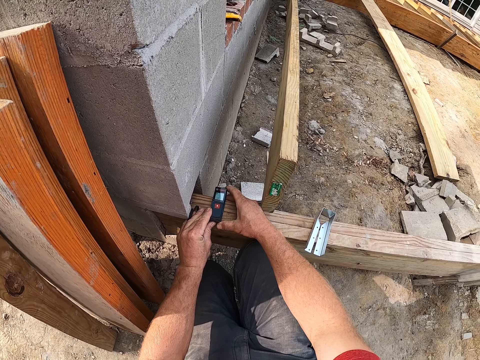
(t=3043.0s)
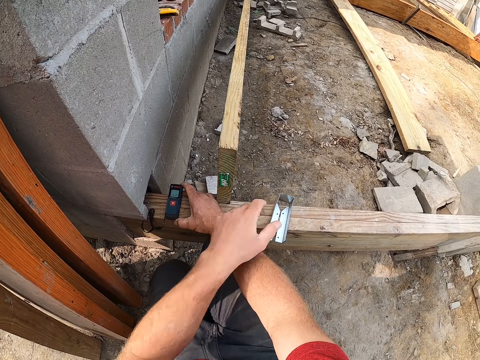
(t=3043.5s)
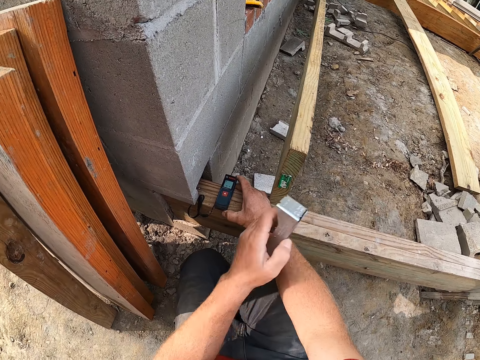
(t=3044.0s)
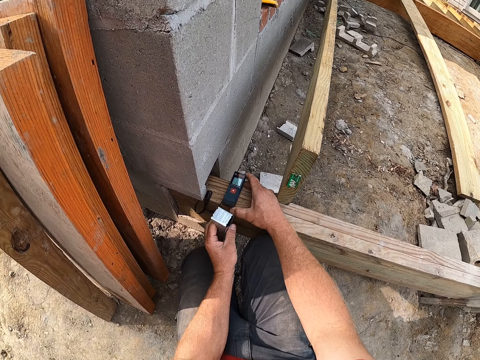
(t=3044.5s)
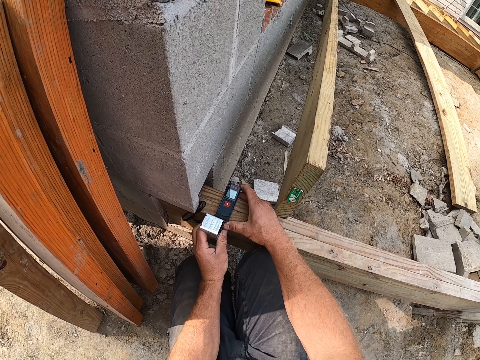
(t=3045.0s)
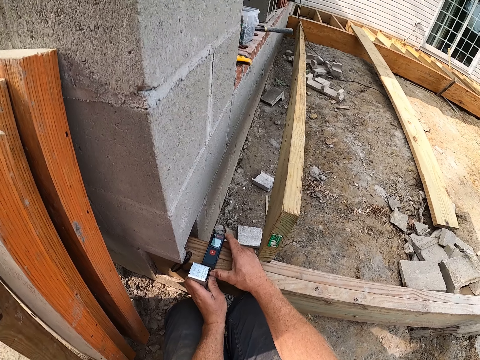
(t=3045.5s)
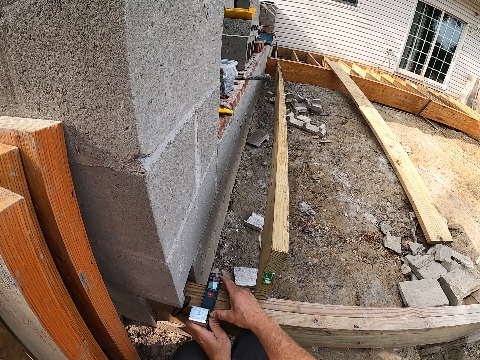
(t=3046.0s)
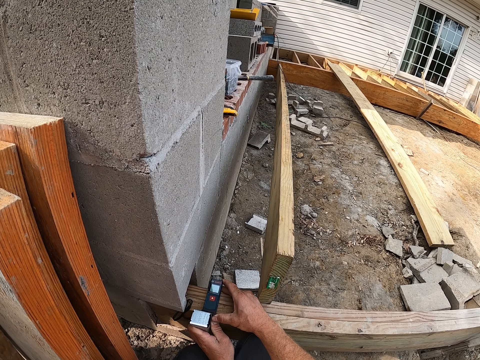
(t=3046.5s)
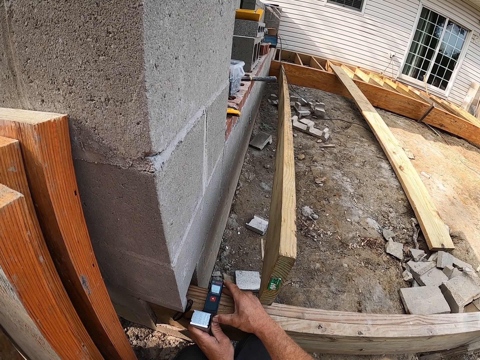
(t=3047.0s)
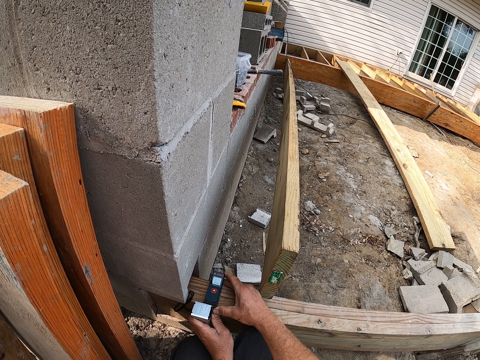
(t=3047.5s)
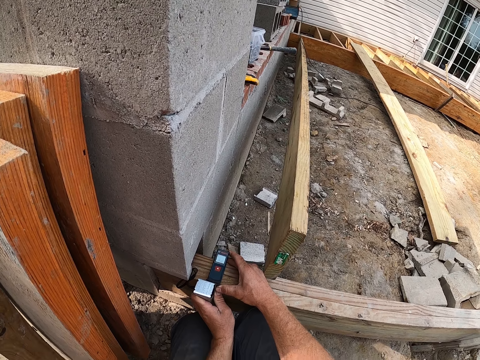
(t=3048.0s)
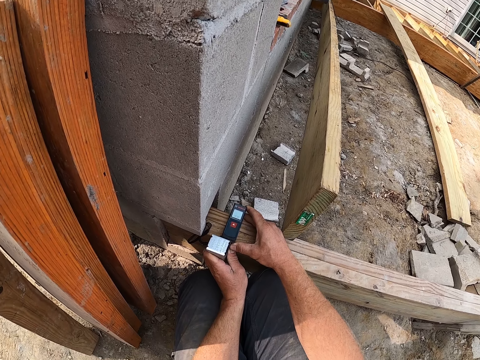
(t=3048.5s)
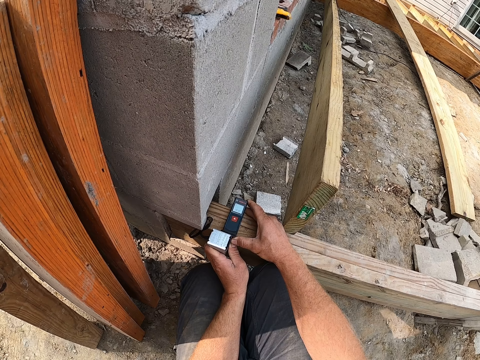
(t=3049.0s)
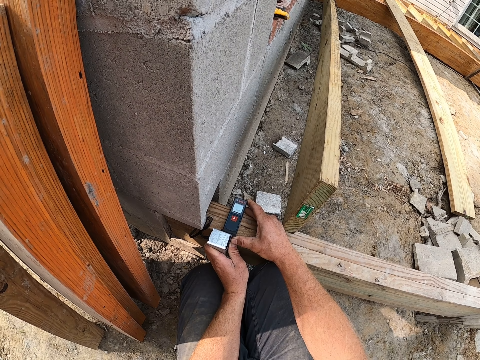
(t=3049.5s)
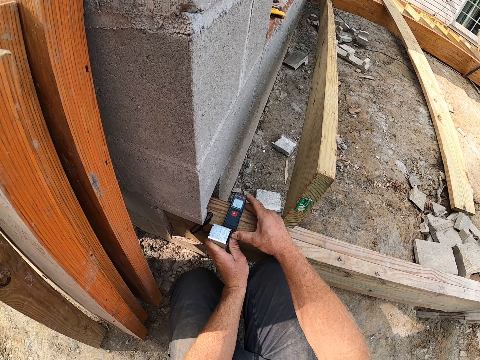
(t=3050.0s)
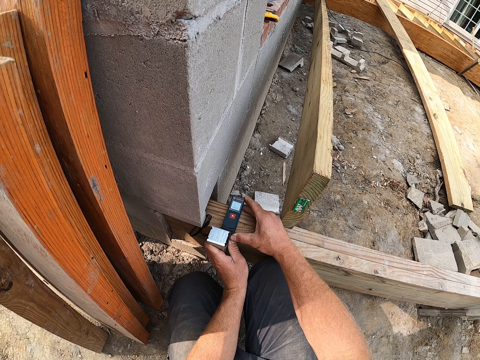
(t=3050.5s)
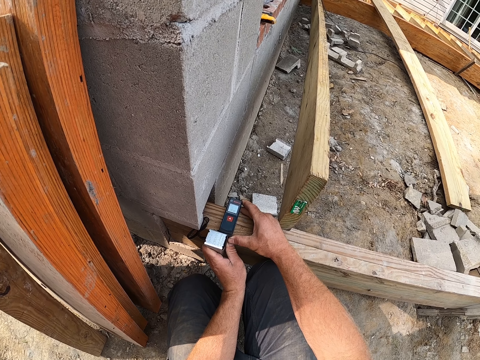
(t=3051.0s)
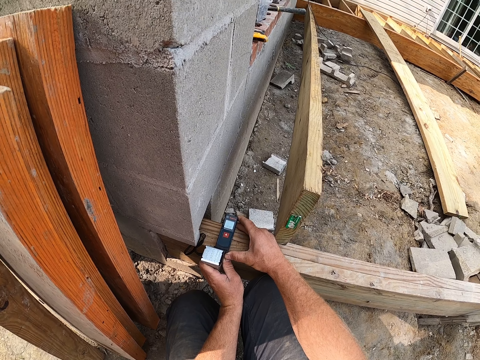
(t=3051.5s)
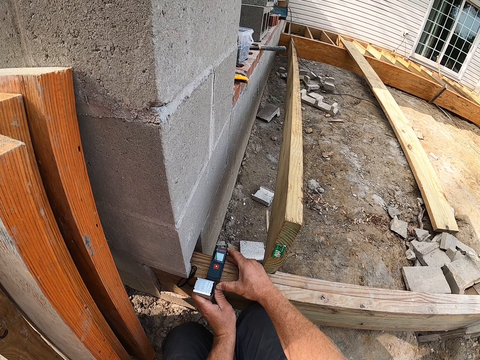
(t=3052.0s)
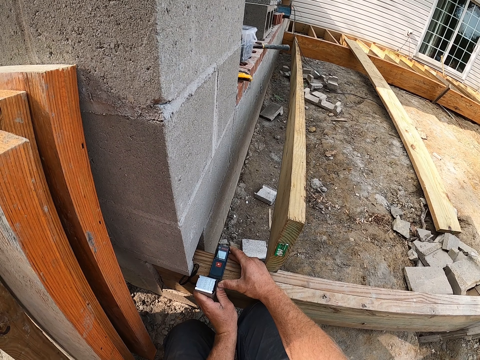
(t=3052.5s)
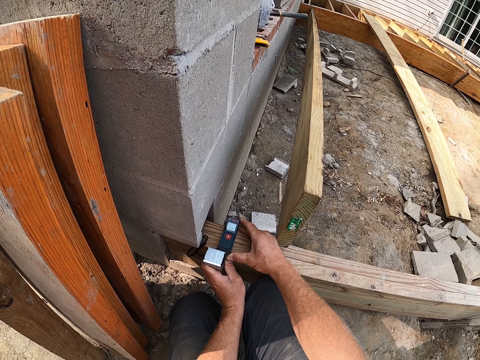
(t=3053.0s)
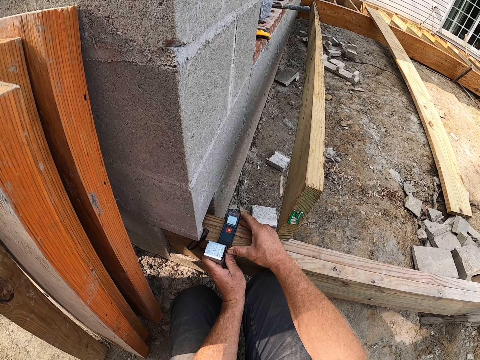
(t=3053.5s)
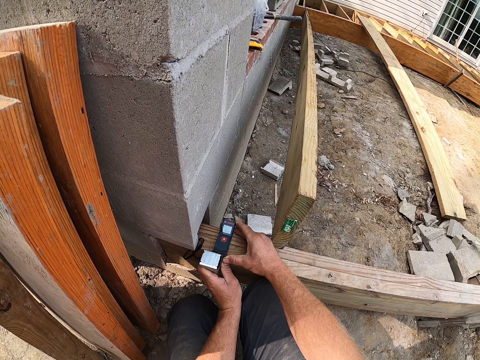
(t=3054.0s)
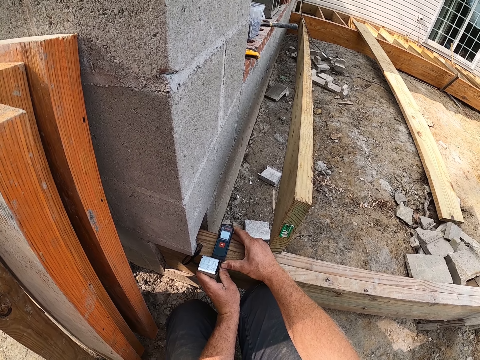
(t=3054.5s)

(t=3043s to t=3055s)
The camera wearer picks up the screw brace or hinge on the wooden frame. They put the screw brace behind the digital measuring tape. They attach the hinge with the wooden rail. They look at the wooden rail.

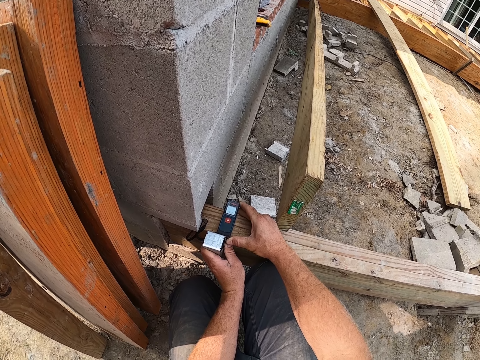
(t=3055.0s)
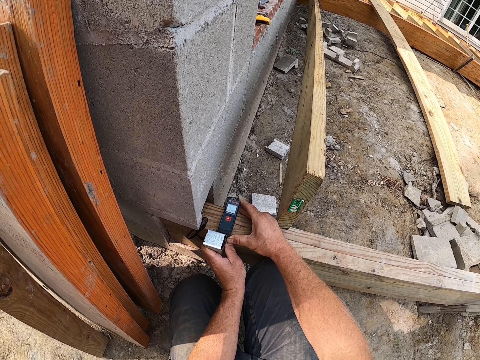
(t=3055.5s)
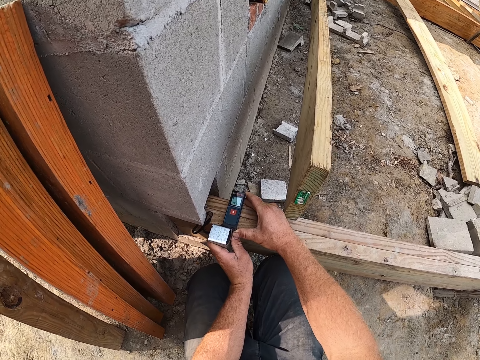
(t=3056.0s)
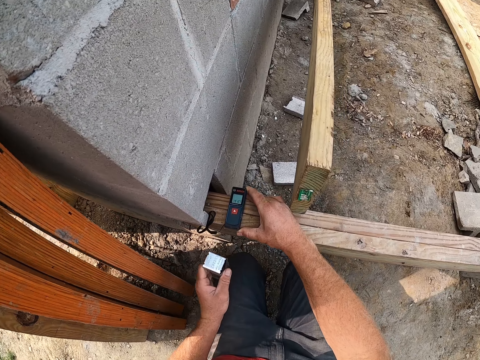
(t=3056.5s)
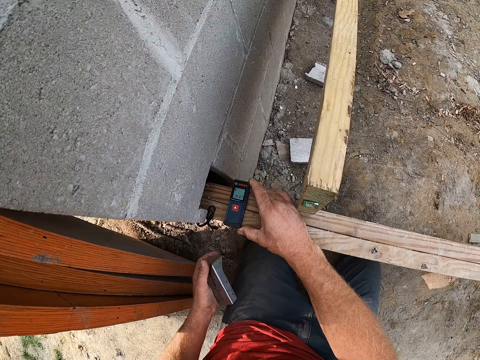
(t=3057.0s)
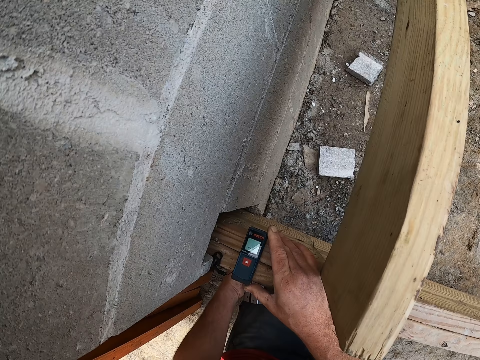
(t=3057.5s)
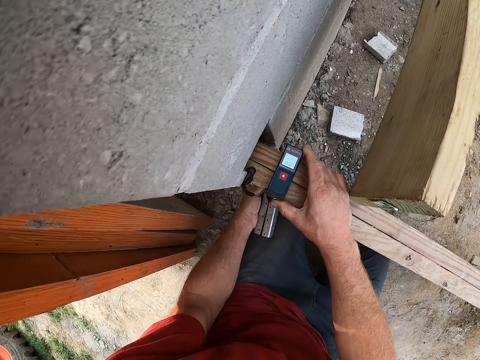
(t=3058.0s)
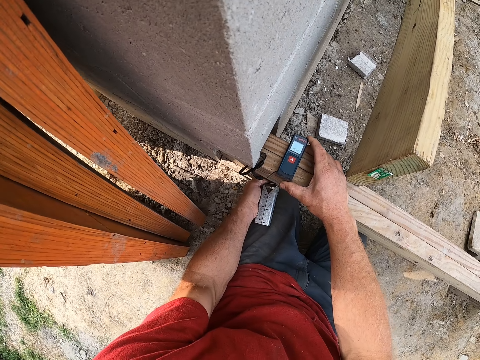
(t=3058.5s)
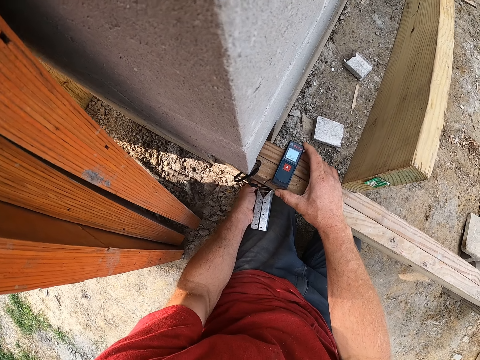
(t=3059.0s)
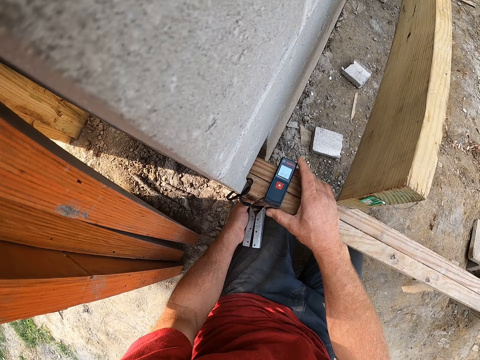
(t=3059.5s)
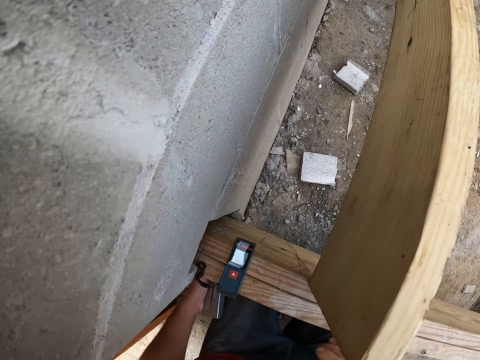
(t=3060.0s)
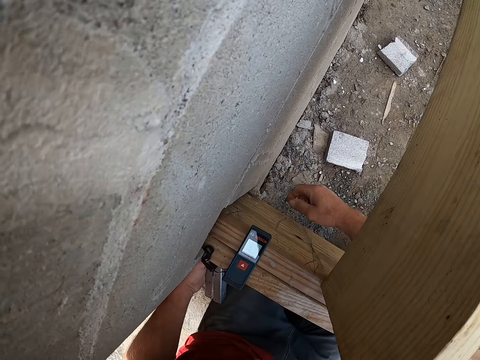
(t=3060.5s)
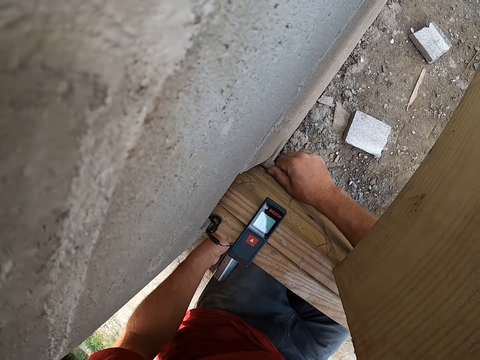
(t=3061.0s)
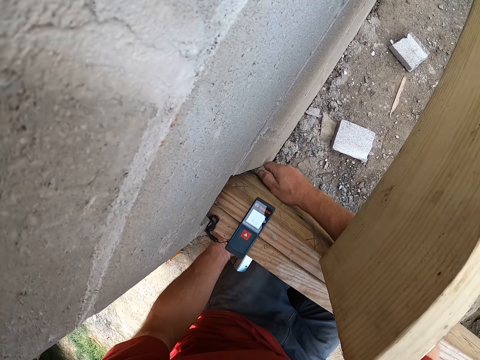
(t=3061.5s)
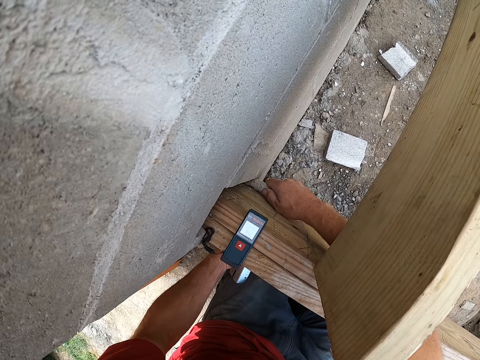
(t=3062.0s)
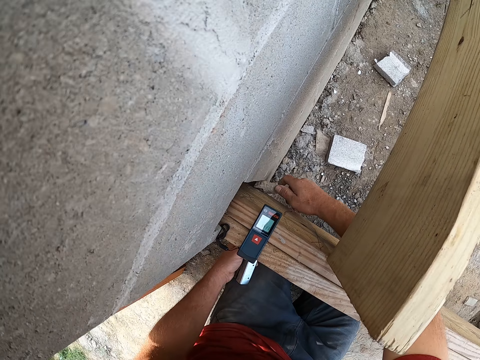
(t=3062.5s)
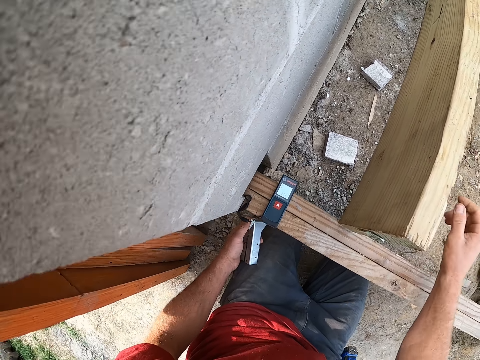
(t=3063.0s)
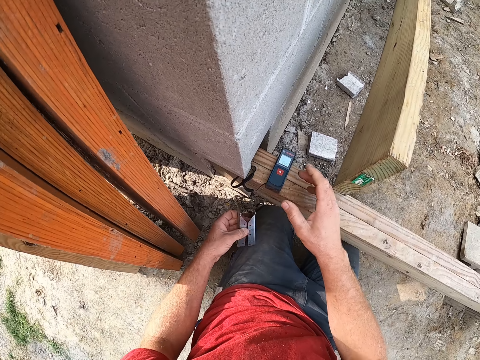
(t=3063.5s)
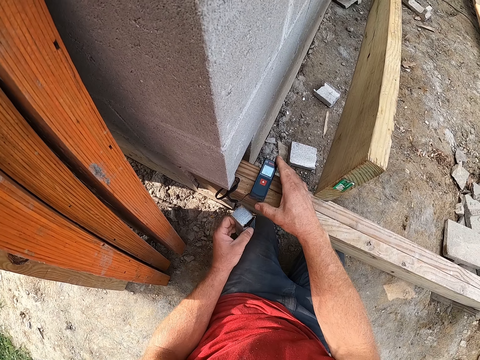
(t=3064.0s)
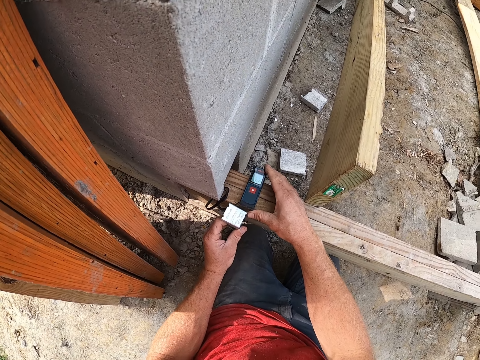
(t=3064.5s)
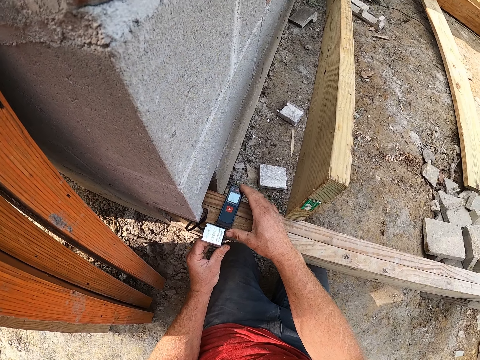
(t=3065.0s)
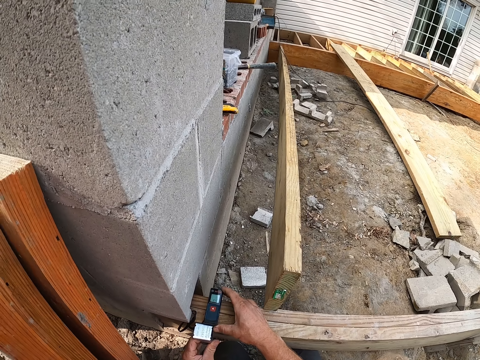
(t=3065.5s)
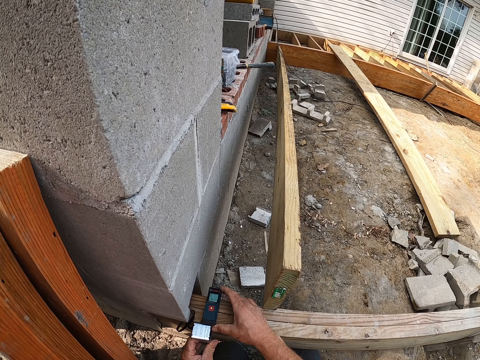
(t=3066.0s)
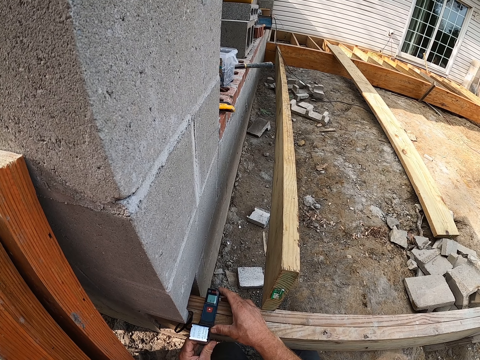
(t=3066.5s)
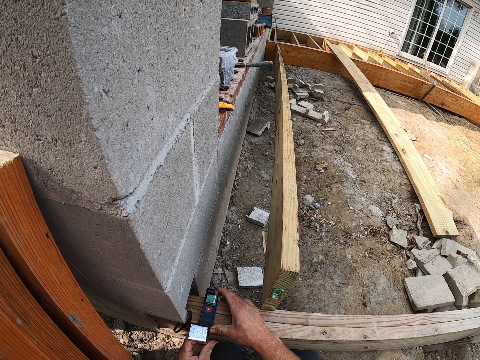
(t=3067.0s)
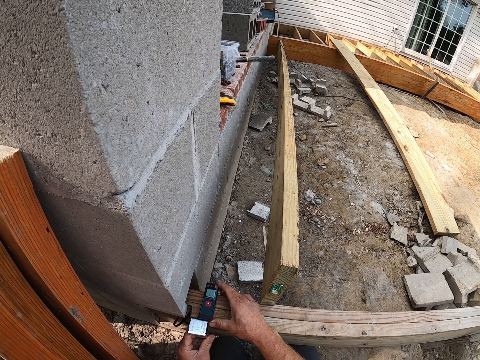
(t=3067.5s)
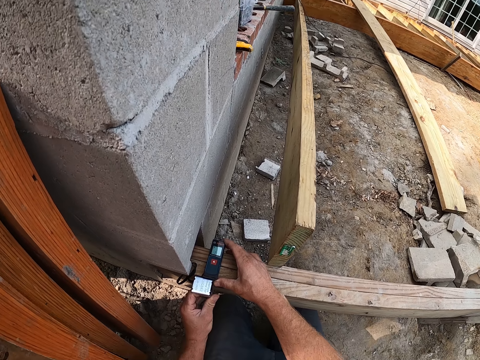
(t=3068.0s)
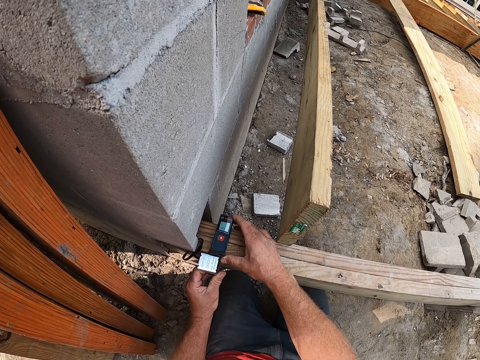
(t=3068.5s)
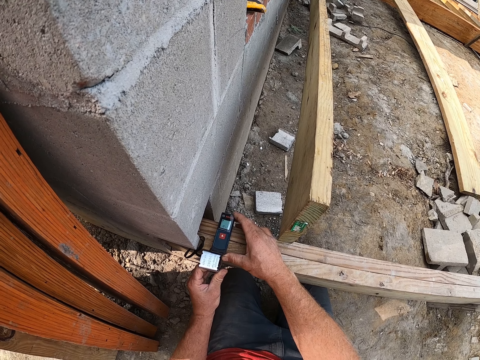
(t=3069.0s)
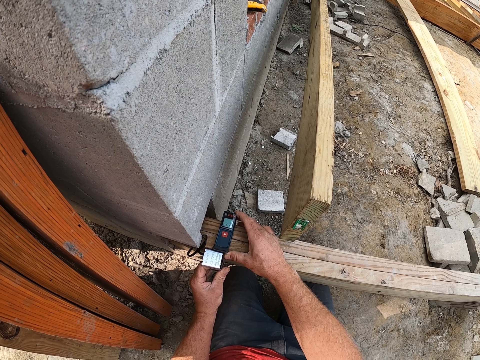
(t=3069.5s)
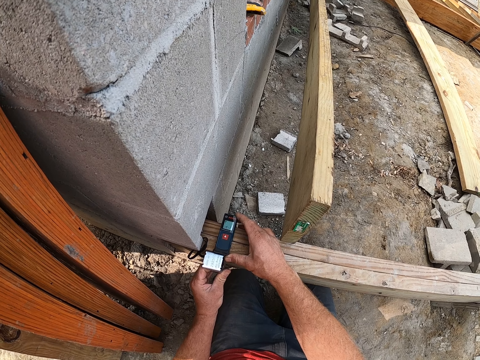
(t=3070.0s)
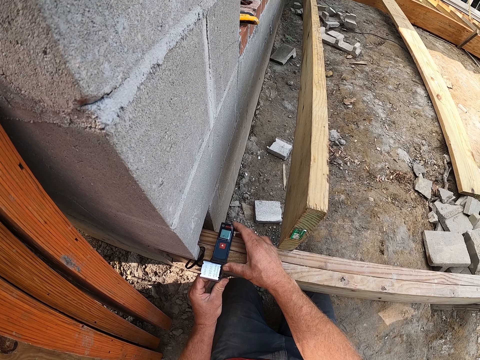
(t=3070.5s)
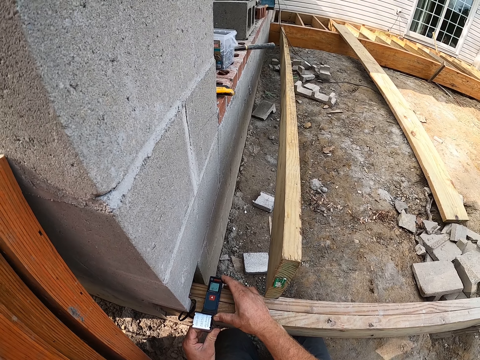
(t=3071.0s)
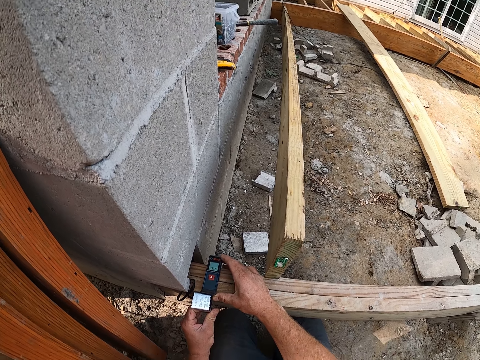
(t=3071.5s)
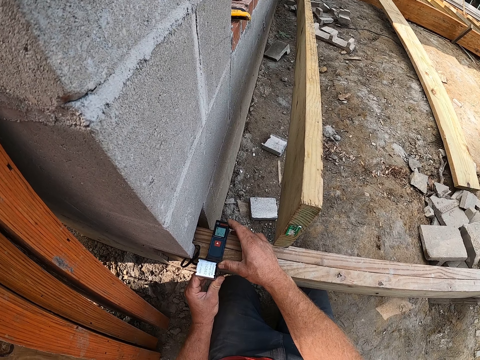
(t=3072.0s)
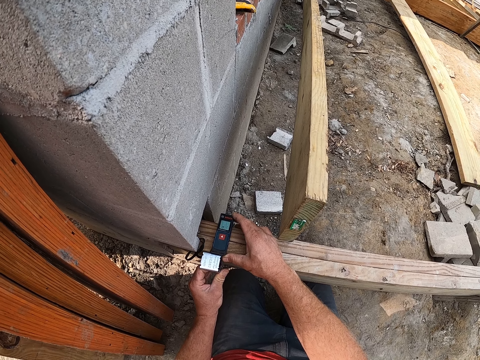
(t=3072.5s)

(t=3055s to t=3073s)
The camera wearer removes the screw brace or hinge behind the digital measuring tape from the wooden rail. They adjust the stone between the wooden frame and the block wall. They adjust the wooden rail. They put the screw brace behind the digital measuring tape with the wooden rail. They check the level with a portable level transmitter. They look at the wooden rail.
